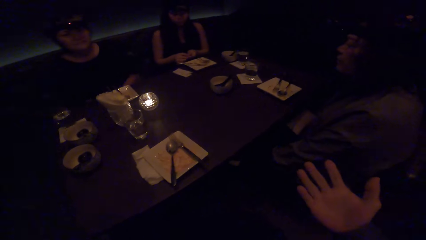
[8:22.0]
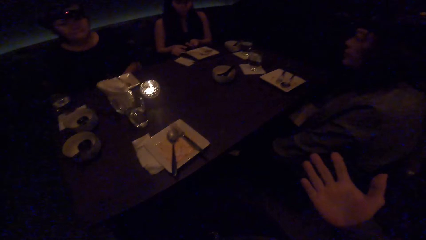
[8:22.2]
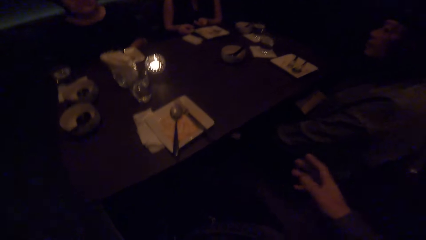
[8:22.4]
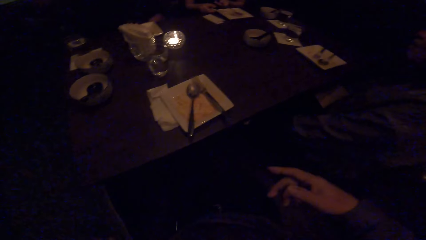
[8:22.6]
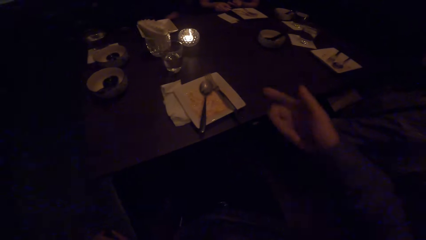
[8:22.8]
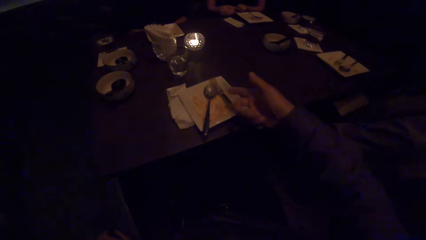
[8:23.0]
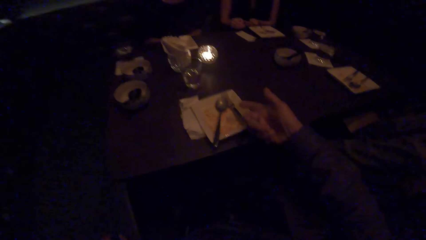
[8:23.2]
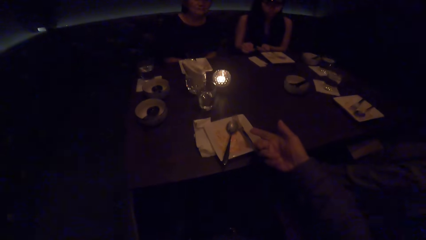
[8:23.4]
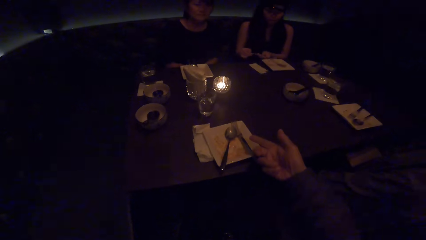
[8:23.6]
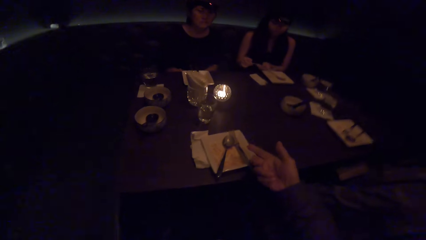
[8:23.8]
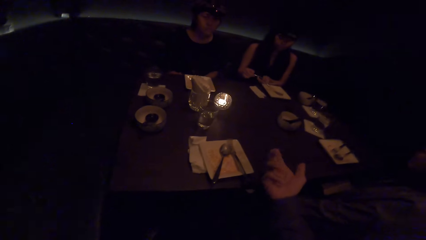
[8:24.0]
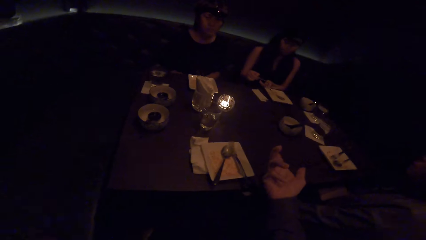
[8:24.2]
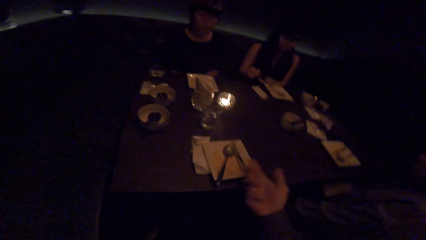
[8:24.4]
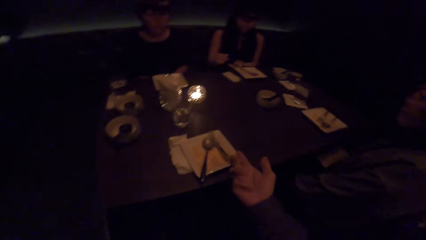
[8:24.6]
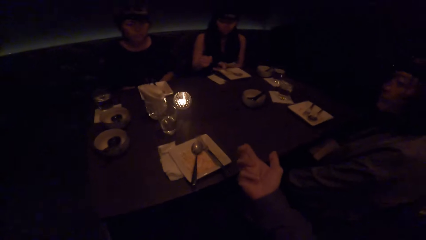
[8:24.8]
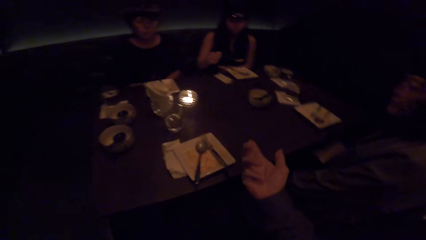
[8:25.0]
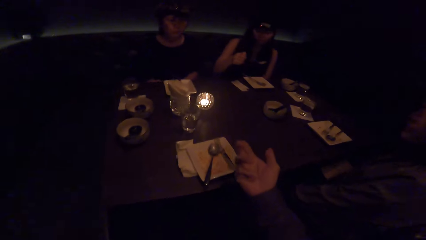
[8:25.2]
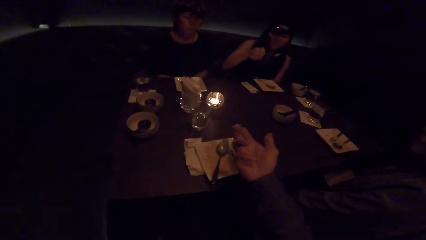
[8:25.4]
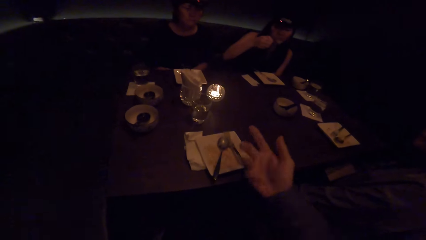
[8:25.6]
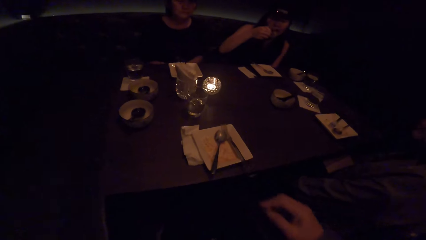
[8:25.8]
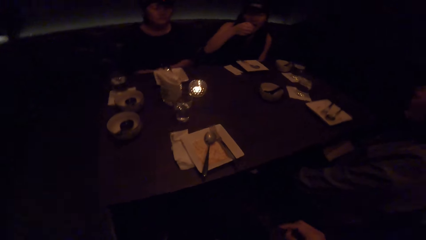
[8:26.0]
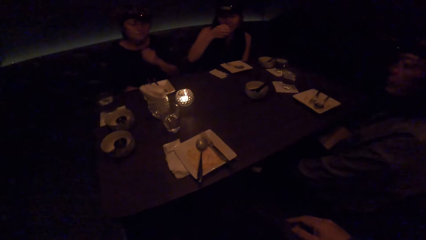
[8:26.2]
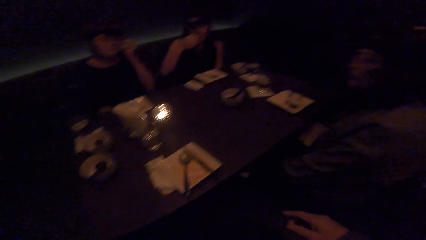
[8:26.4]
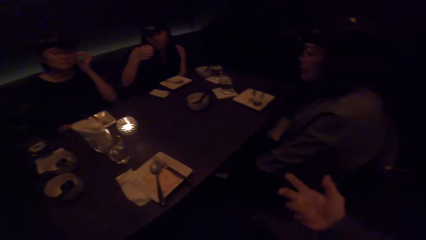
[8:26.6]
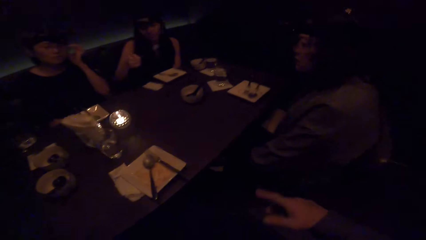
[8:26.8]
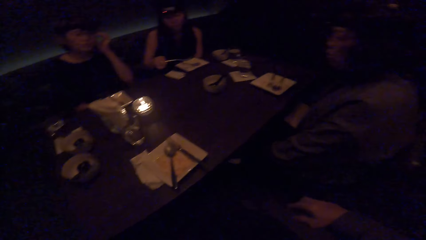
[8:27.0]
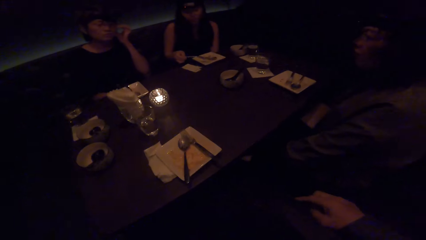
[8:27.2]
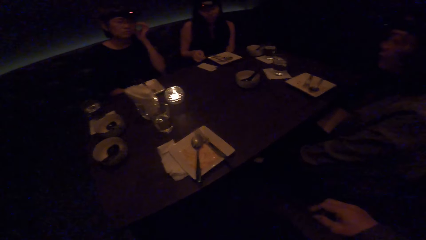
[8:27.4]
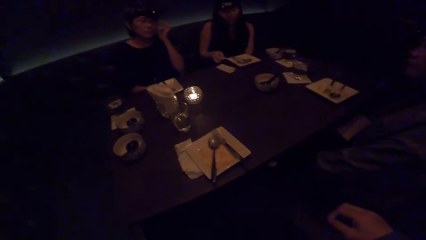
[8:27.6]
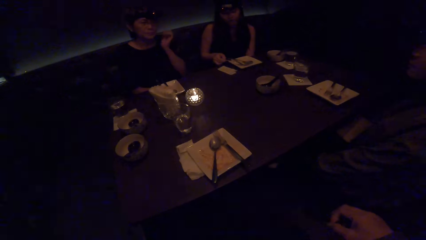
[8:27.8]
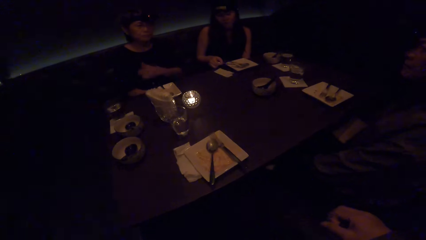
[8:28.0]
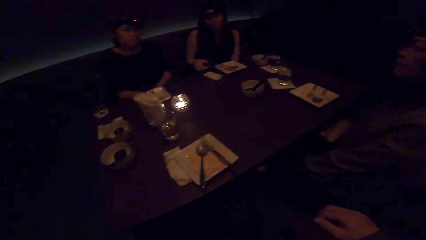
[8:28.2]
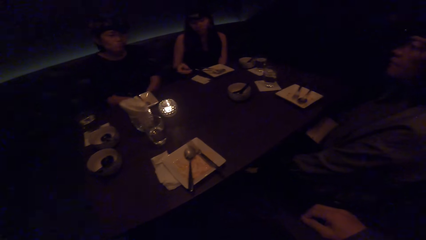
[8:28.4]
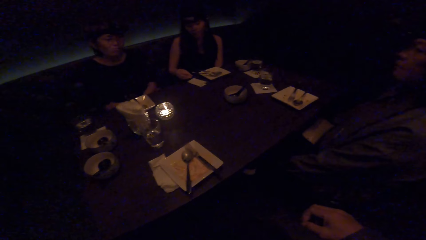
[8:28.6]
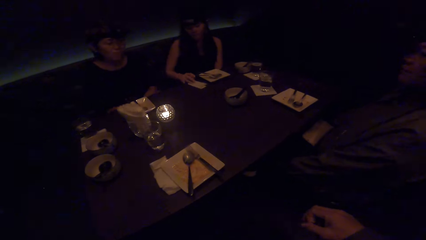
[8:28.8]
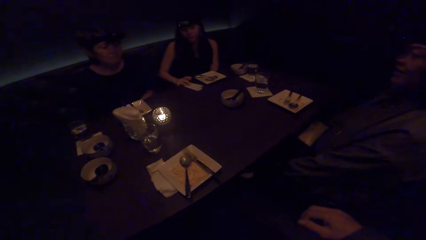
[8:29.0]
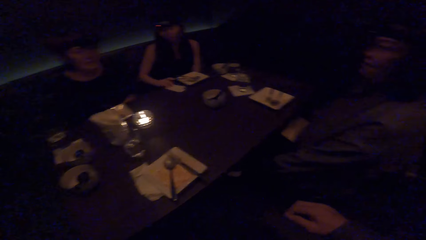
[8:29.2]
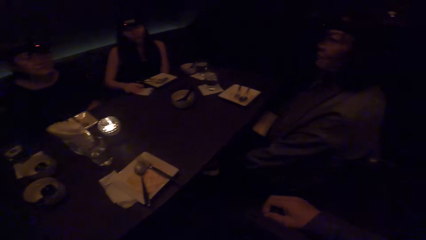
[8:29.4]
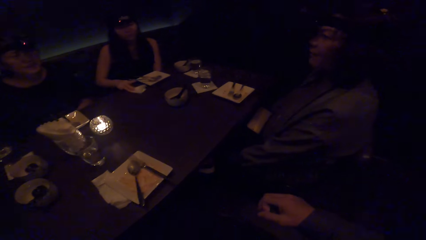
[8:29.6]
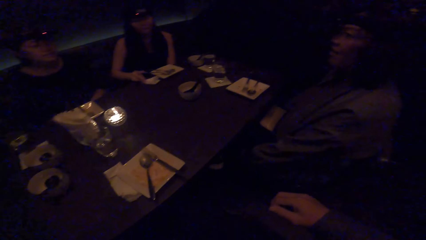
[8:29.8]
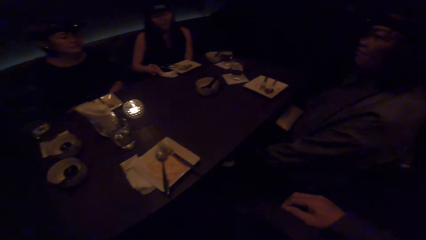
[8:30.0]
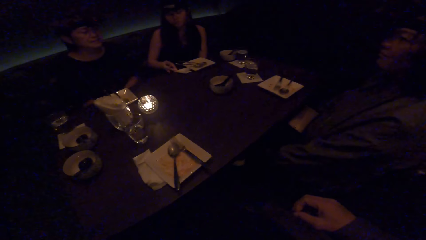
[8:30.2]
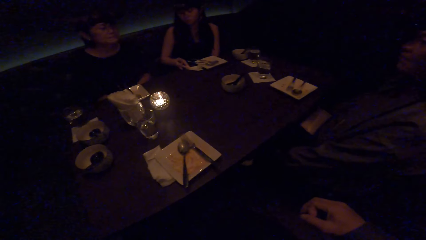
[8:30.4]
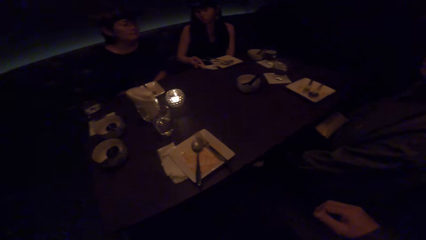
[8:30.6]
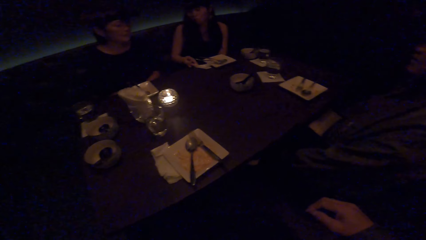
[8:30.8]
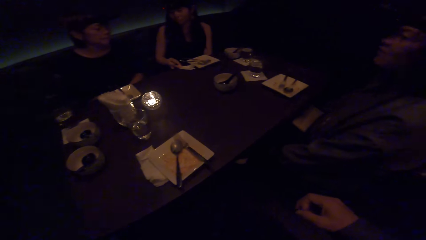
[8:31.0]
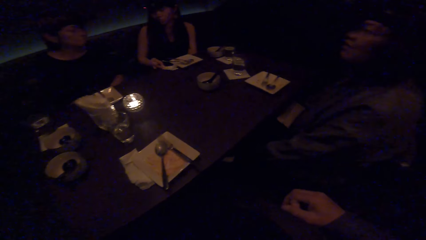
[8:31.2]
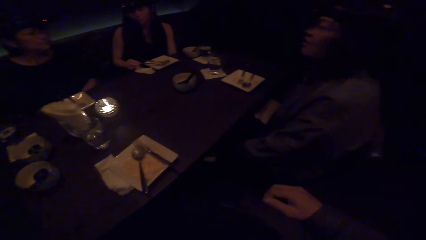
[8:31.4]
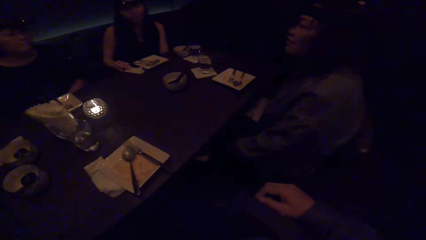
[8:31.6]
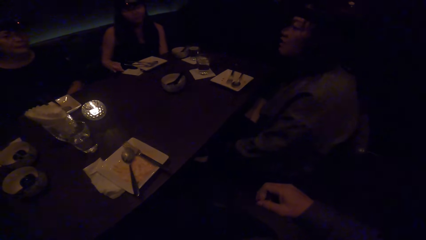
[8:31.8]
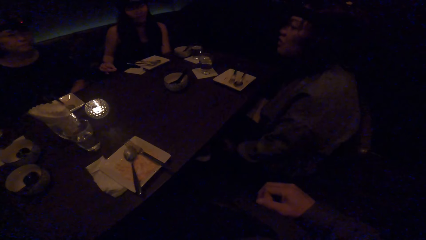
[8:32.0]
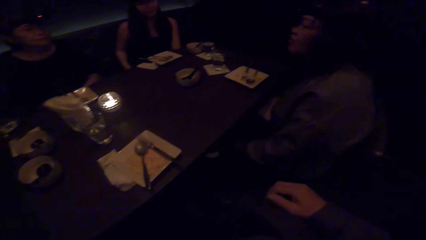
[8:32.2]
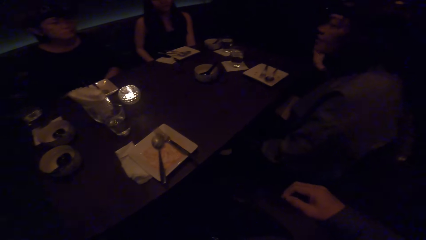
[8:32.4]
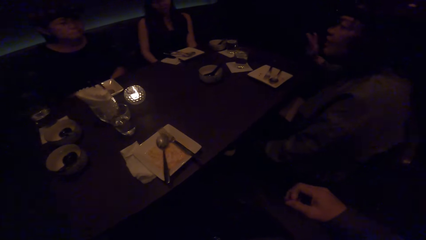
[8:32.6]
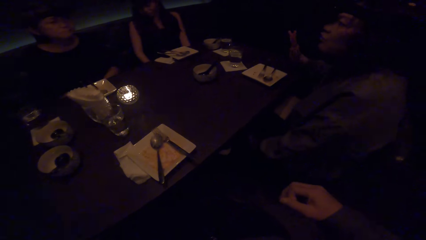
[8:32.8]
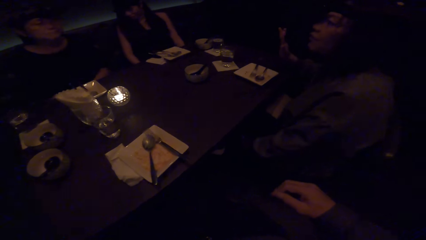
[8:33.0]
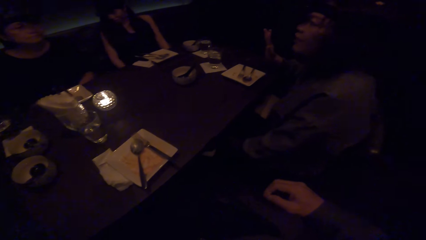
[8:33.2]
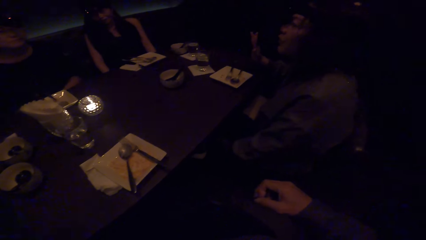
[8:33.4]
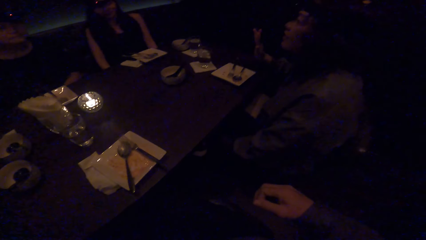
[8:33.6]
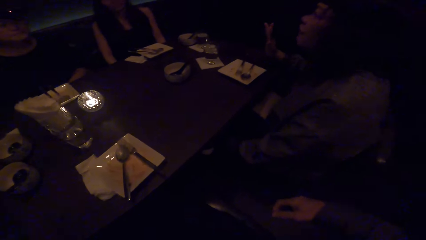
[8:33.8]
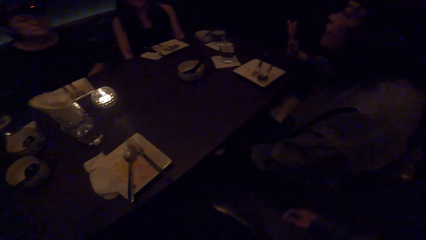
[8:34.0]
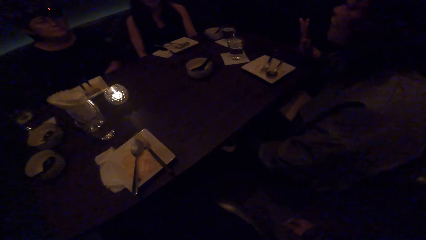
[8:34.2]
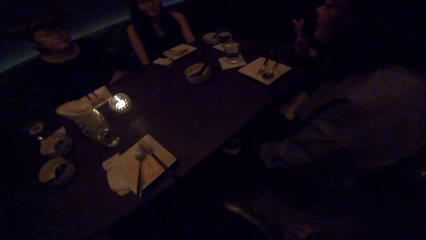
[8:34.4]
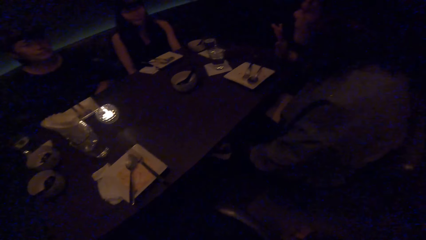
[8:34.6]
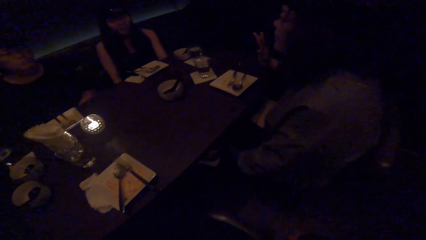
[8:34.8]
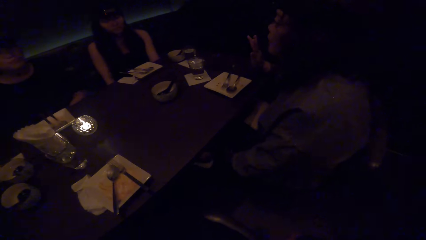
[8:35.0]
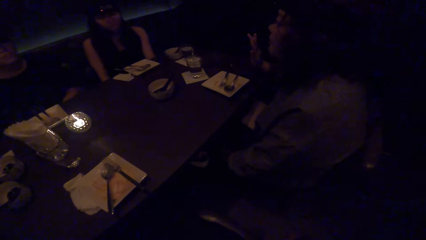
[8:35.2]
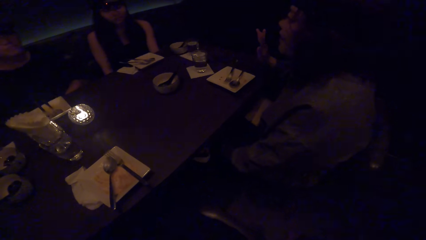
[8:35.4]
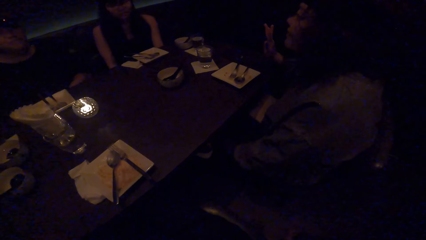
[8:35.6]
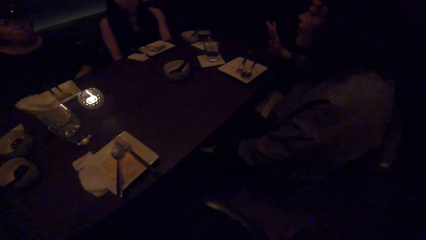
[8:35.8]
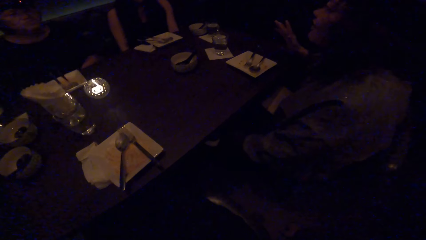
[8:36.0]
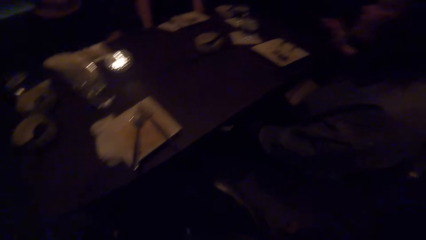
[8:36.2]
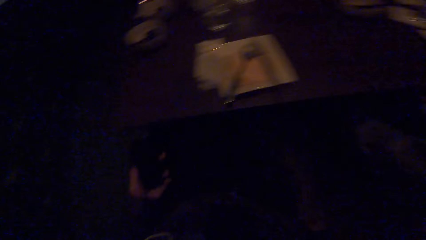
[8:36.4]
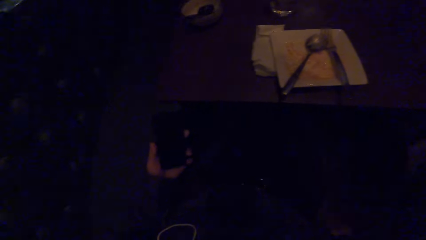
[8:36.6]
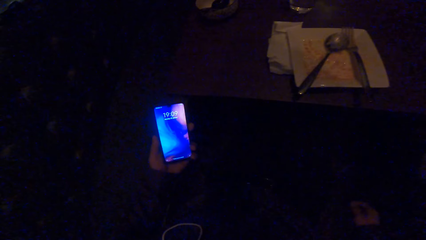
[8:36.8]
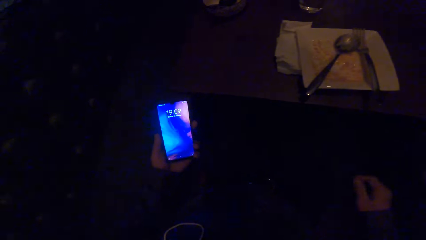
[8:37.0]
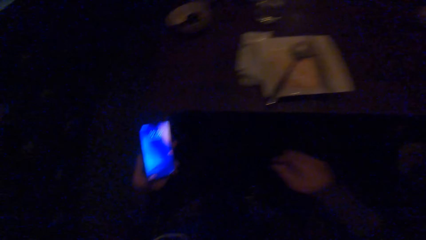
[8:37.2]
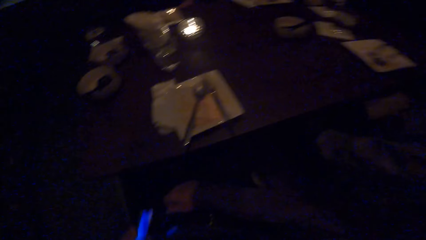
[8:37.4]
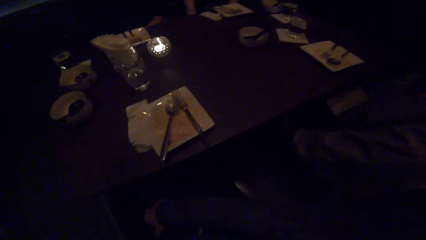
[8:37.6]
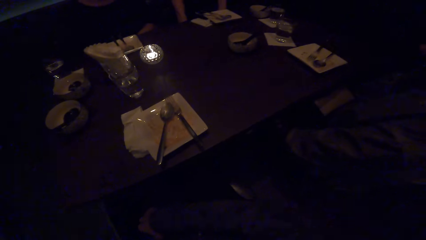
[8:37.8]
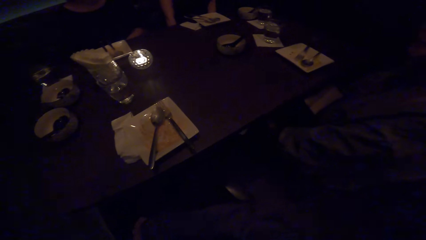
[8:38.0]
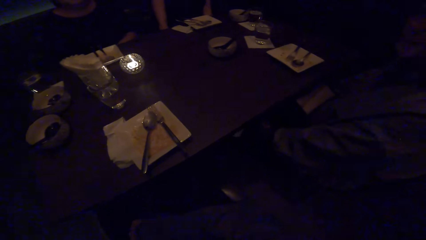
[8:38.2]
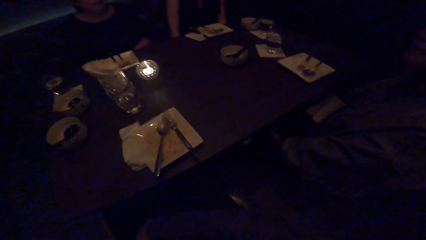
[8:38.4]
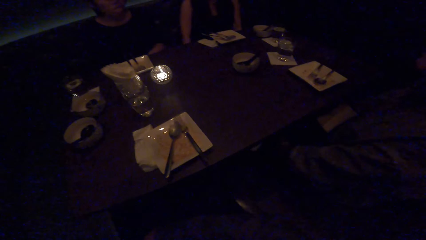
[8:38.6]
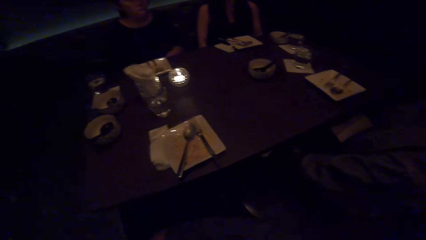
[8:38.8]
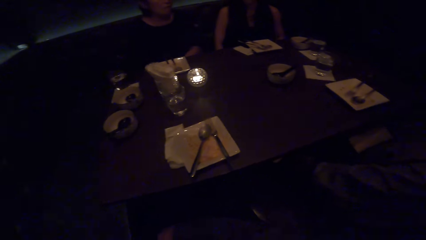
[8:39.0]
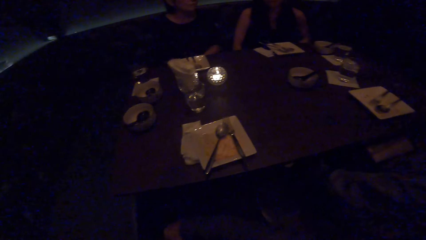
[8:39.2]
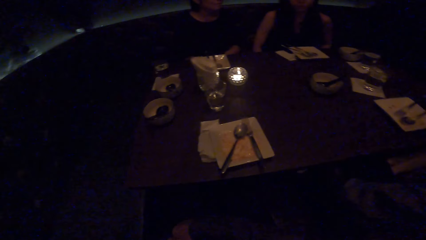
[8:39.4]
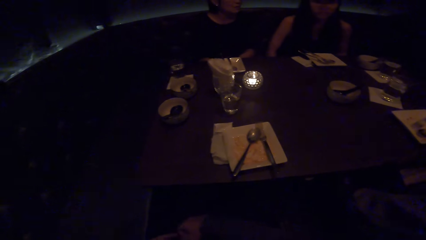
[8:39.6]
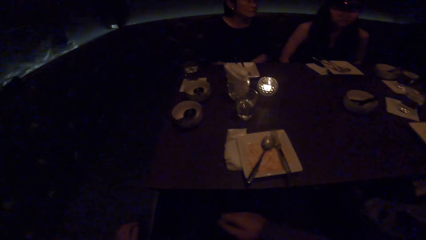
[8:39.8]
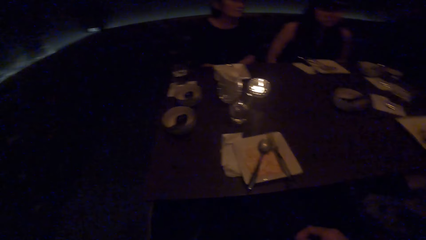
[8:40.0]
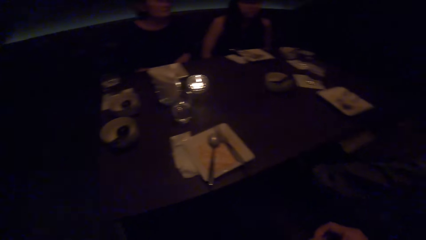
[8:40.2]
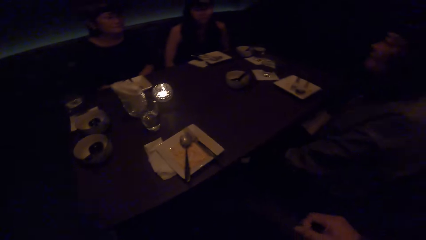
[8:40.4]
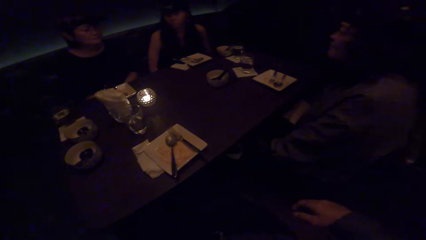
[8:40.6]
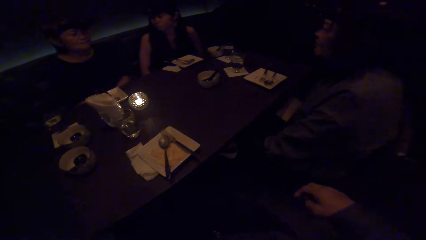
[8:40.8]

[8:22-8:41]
The camera wearer demonstrates with the right hand. A woman drops the spoon on the plate. The woman eats the food with the fork. The woman drops the fork on the plate. Another woman converses with the colleagues. A third woman cleans her hand with the tissue paper. The camera wearer rubs the right fingers together. They look at the second woman. They move the right hand. They hold a phone on the left hand. They operate the phone. They look at the phone. They put the phone in the pocket. They move the hands away.
